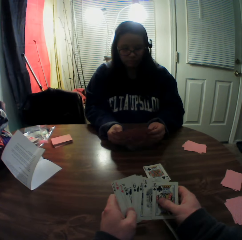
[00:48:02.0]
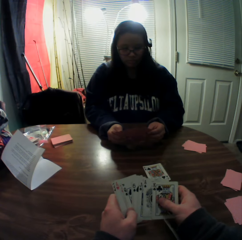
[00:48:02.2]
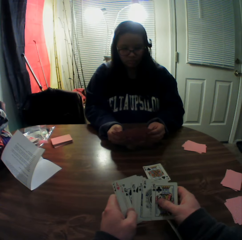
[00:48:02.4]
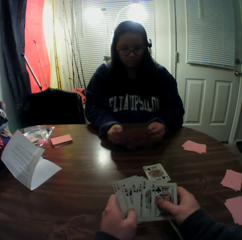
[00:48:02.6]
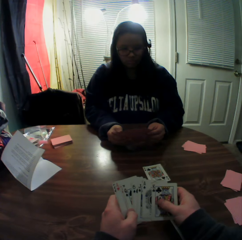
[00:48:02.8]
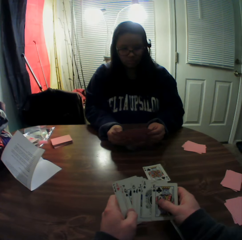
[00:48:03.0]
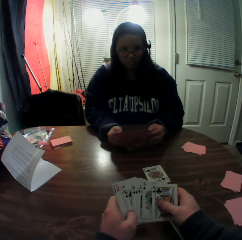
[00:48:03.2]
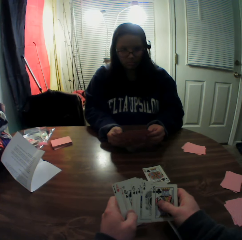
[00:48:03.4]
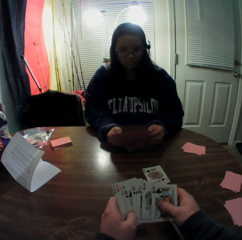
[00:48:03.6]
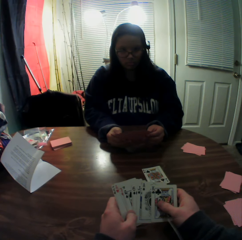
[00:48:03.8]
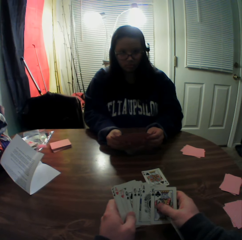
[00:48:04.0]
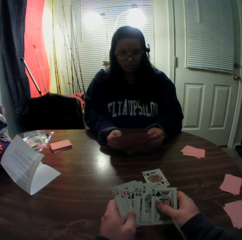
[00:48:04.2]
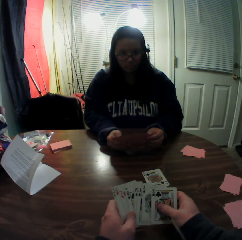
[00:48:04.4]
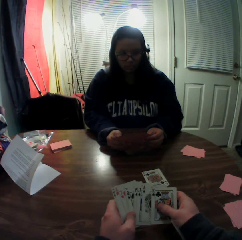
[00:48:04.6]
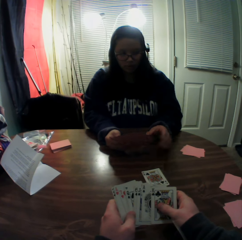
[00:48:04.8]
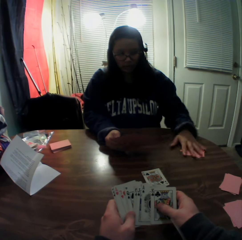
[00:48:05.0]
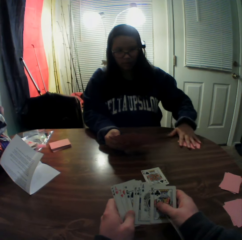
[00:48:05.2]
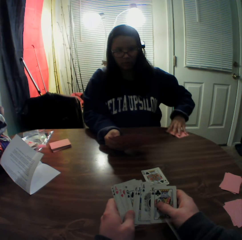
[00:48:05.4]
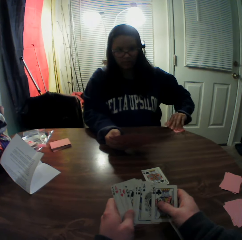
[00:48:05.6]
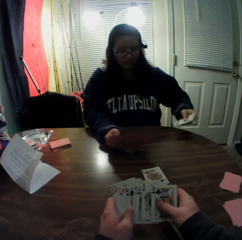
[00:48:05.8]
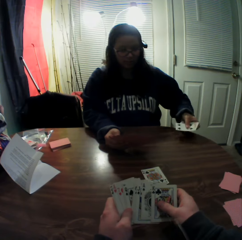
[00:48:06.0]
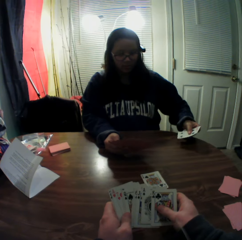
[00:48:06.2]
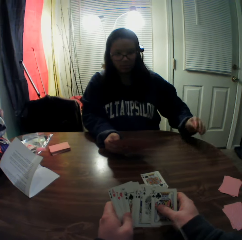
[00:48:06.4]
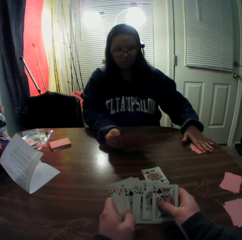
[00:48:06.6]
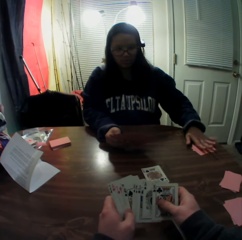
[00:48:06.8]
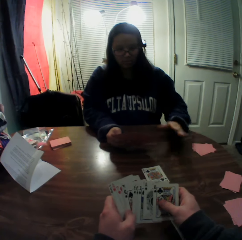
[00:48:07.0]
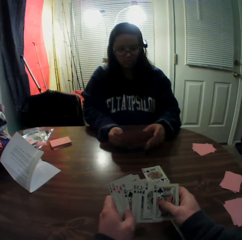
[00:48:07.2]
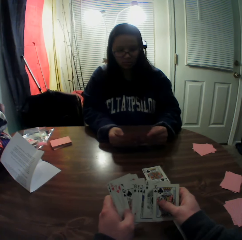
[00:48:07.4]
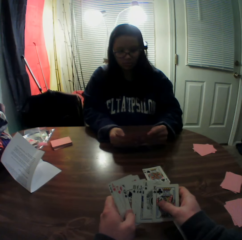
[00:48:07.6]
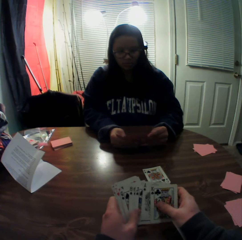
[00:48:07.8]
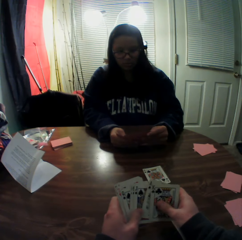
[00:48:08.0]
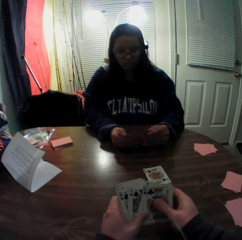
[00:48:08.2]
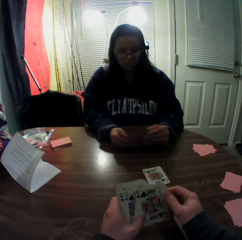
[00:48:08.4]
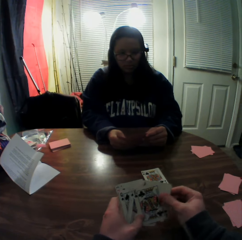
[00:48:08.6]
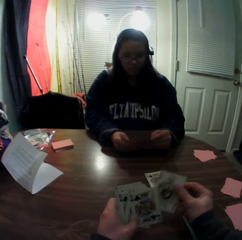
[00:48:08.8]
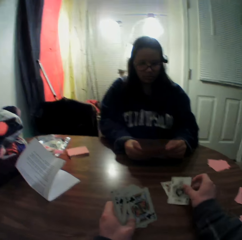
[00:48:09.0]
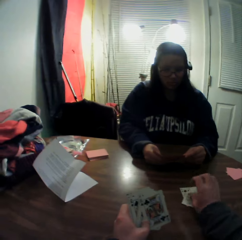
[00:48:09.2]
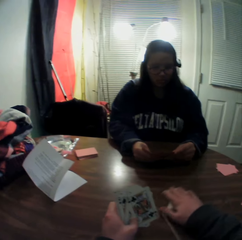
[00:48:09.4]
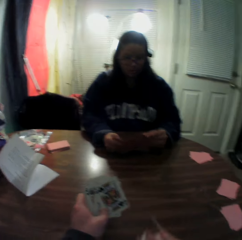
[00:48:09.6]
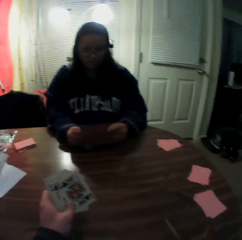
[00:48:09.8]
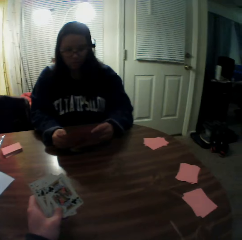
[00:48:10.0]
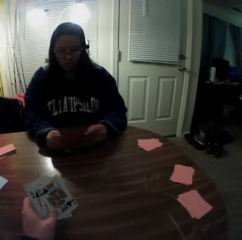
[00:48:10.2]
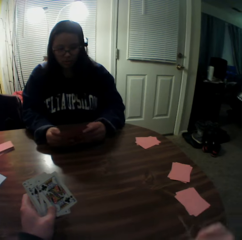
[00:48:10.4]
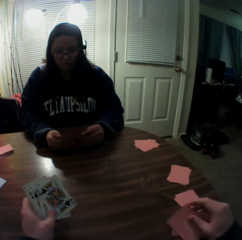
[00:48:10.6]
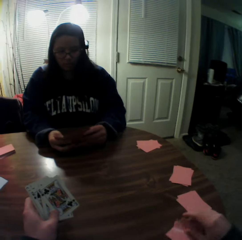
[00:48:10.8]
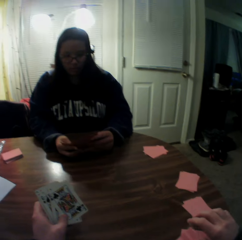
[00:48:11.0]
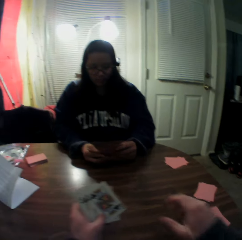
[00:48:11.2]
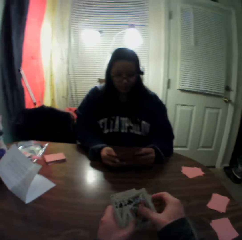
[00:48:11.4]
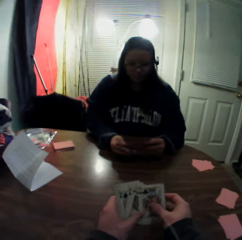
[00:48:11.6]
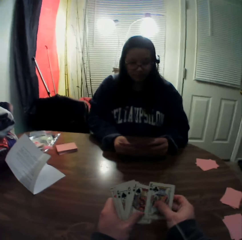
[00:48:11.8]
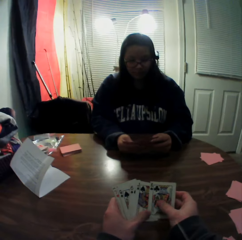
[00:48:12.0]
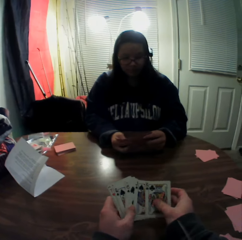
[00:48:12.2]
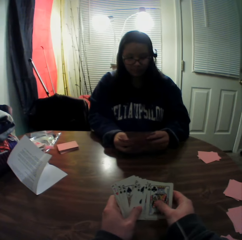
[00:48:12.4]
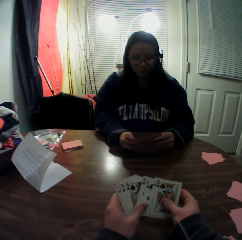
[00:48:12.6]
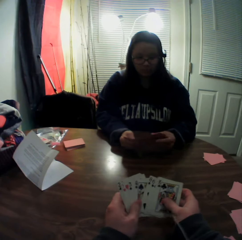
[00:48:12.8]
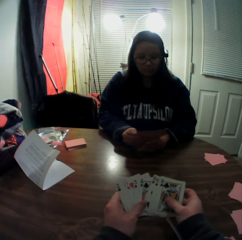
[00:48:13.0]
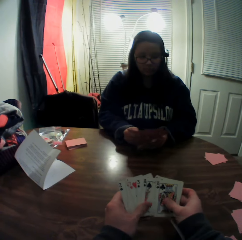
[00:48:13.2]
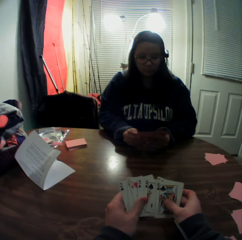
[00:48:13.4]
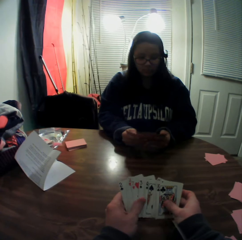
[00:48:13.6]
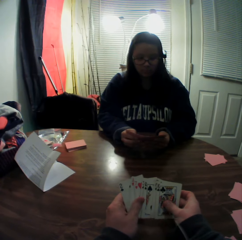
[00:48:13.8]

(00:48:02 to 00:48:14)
A woman packs the stack of cards on the table with her left hand. She slides the playing cards on the table, picks the playing cards from the table, and drops the cards onto the table. The camera wearer picks a card from the stack of cards in his hands with his right hand. He drops the card onto the table. He slides the playing cards on the table. He packs the stack of cards on the table with his right hand. He places the cards onto the table. He flips through the stack of cards in his hands.

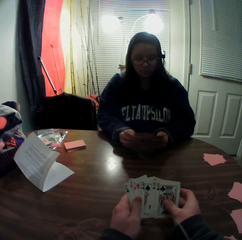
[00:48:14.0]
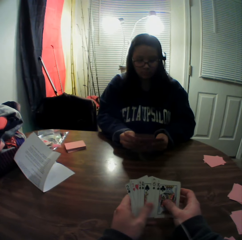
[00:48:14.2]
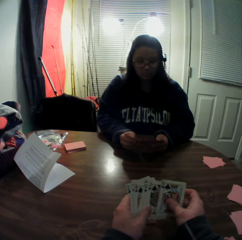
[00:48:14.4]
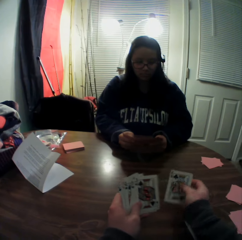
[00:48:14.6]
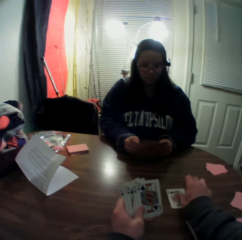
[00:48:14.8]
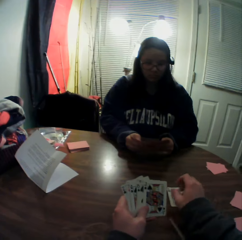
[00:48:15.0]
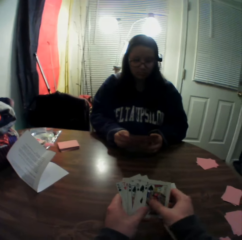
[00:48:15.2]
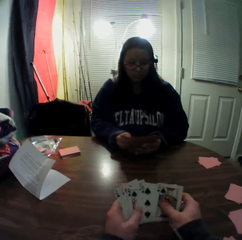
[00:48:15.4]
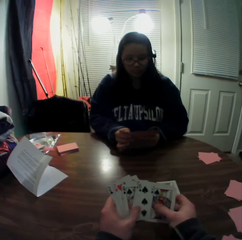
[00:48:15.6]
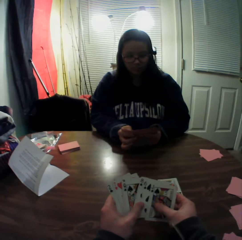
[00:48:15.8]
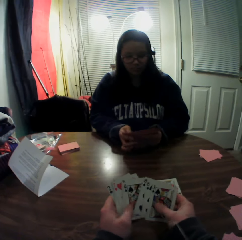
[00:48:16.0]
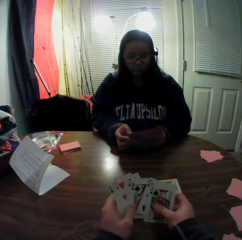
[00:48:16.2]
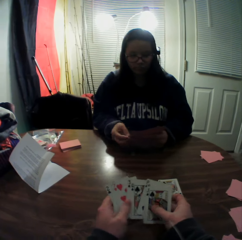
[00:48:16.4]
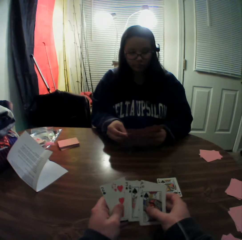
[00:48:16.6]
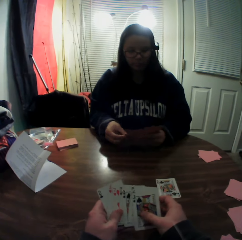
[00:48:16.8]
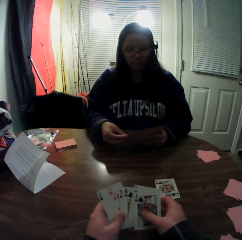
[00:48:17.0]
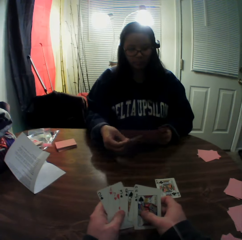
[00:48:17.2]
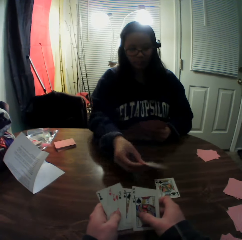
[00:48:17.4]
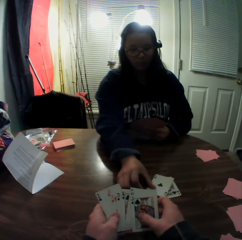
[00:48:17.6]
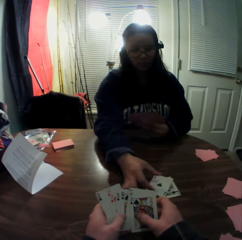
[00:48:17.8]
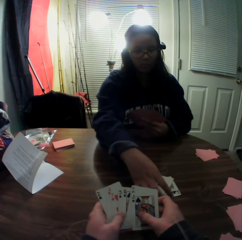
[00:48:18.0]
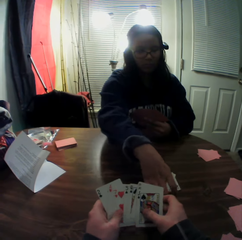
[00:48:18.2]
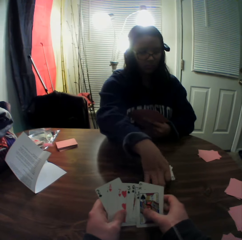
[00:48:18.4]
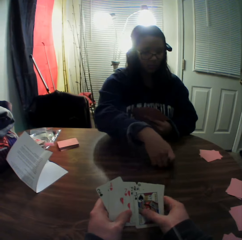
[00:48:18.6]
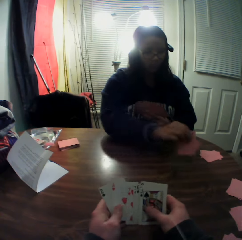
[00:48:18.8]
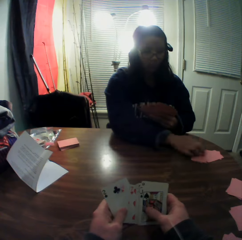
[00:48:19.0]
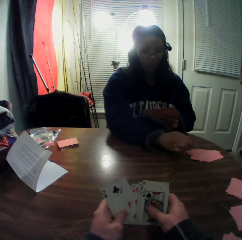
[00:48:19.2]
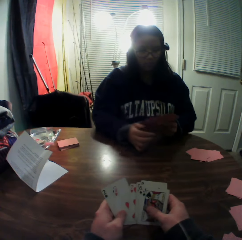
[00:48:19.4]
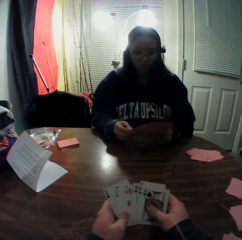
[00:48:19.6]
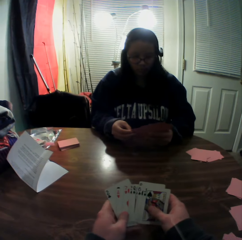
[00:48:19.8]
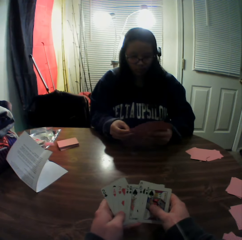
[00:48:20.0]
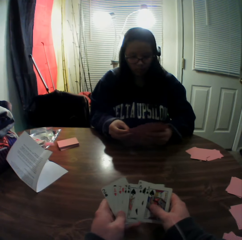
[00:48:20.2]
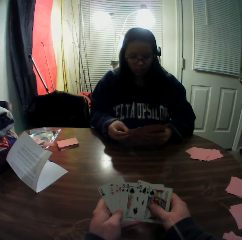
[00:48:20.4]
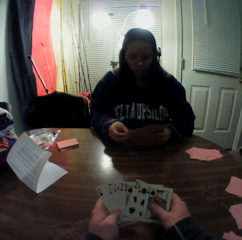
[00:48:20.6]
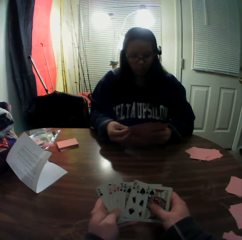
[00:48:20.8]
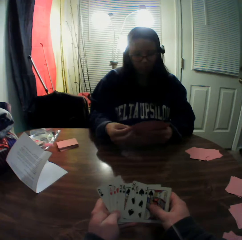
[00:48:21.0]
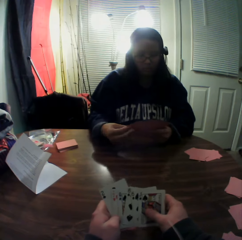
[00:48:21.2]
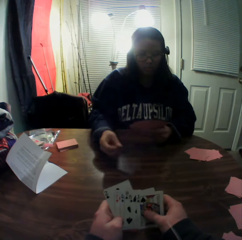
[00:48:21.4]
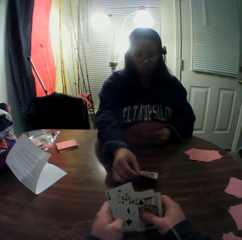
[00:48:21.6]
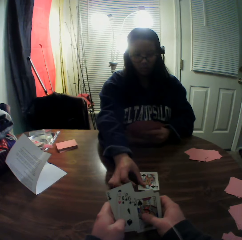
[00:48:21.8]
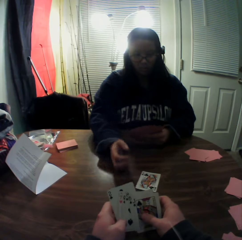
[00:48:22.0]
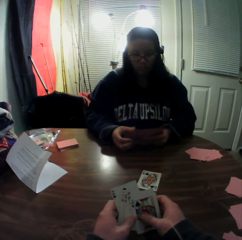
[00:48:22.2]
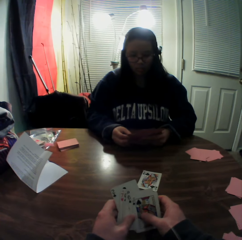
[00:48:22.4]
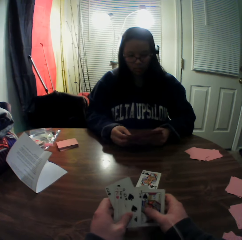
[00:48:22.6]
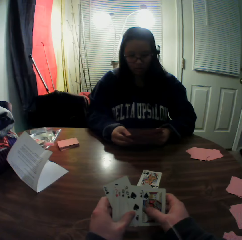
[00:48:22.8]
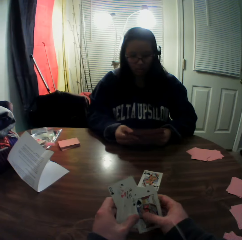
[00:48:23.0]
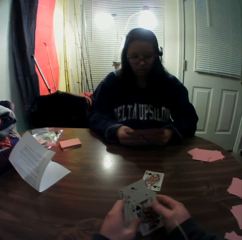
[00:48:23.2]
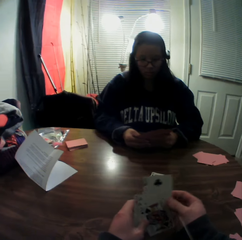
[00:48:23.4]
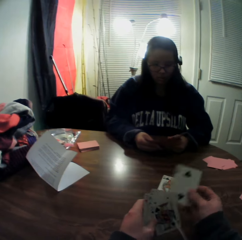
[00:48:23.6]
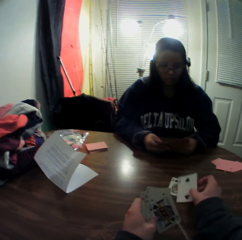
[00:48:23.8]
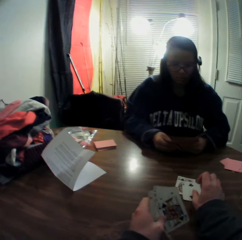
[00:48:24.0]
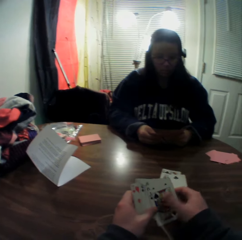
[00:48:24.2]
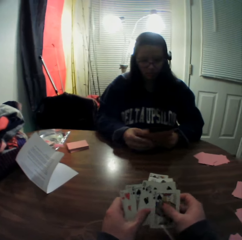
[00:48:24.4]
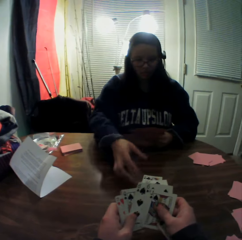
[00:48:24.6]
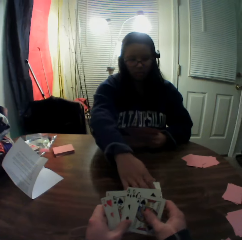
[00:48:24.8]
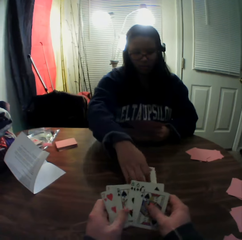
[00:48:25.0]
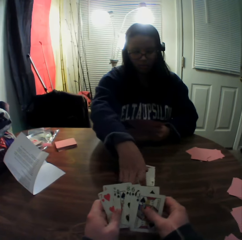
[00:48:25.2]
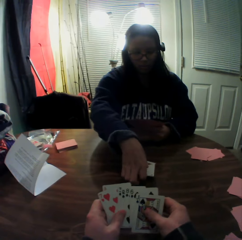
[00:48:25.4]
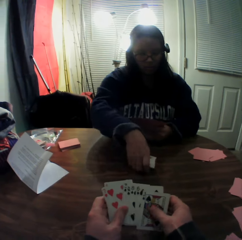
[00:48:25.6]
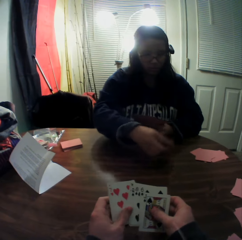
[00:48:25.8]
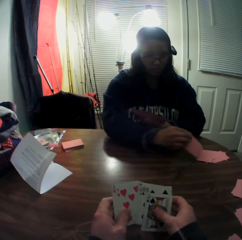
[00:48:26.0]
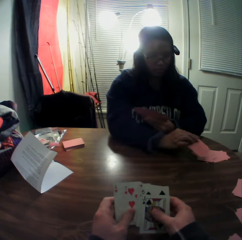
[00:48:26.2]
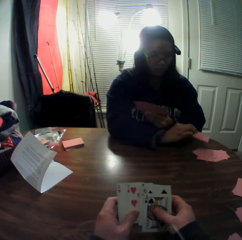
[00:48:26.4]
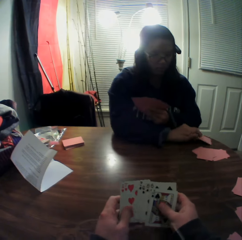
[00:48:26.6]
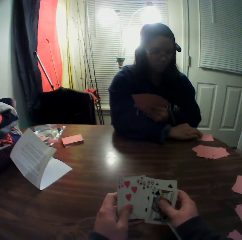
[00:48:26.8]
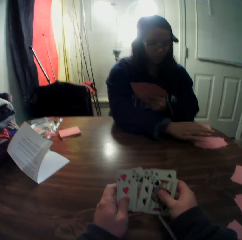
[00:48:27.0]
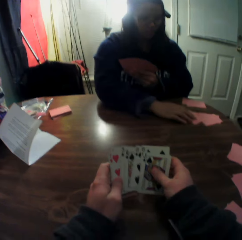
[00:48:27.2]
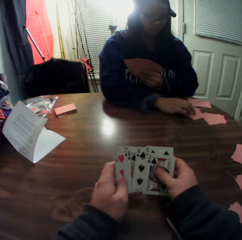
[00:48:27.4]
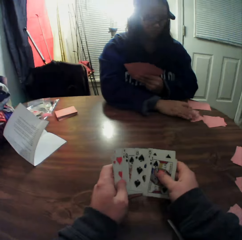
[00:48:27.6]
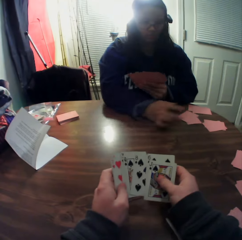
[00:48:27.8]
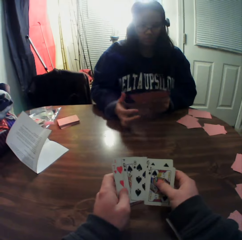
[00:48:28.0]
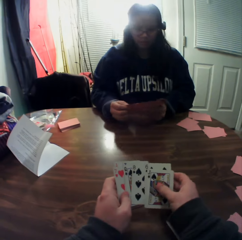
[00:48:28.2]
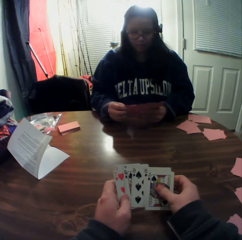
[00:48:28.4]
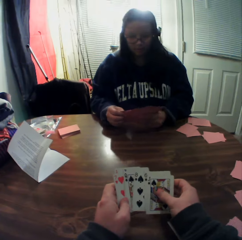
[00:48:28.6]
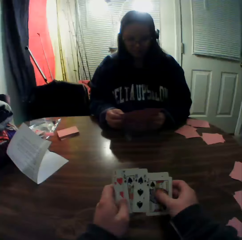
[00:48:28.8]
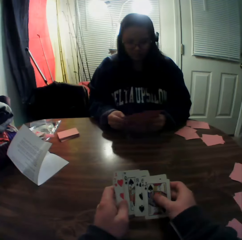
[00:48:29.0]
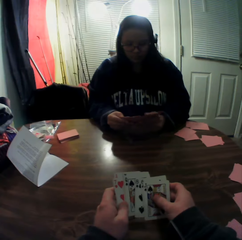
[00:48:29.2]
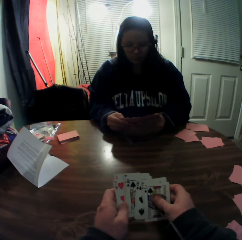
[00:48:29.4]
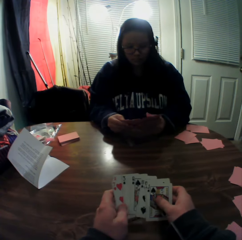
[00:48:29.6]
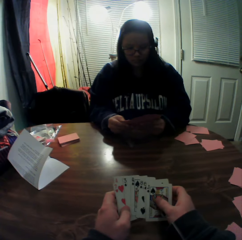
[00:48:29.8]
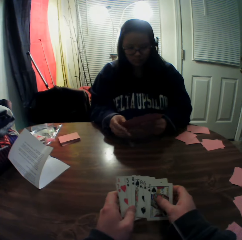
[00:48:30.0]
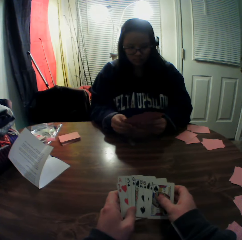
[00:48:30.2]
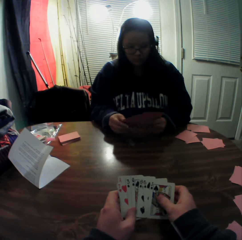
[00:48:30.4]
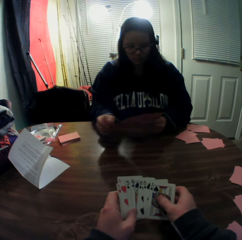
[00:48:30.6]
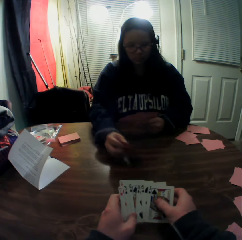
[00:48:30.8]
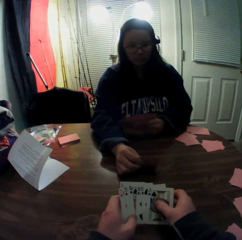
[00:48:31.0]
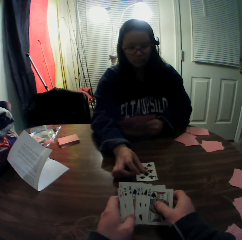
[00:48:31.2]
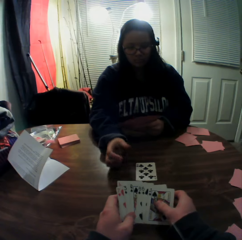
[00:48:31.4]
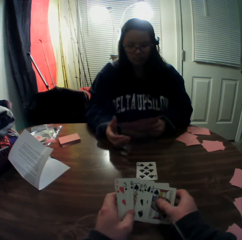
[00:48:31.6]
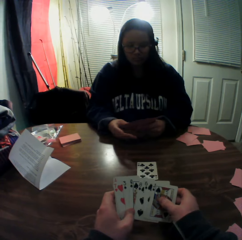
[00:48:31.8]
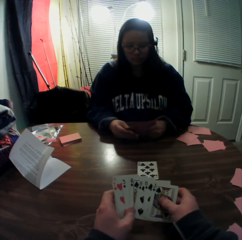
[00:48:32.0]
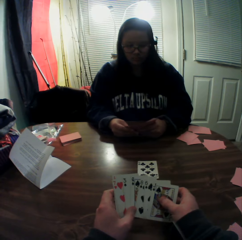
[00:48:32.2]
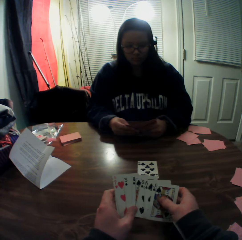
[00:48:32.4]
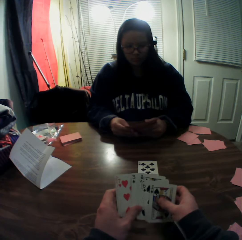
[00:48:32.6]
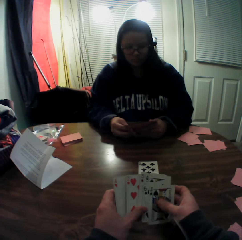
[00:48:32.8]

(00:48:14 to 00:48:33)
The camera wearer picks a card from the stack of cards in his hands with his right hand. He drops the card onto the table. He flips through the stack of cards in his hands. A woman picks a card from the stack of cards in her hands with her right hand. She places the card onto the table. She picks the playing cards from the table, packs the stack of cards on the table with her right hand, and drops the cards onto the table. She picks a card from the stack of cards in her hands with her right hand and places the card onto the table. The camera wearer picks a card from the stack of cards in his hands with his right hand. He drops the card onto the table. The woman packs the stack of cards on the table with her right hand. She picks the playing cards from the table and drops the cards onto the table. She moves the stack of cards on the table with her right hand. She picks a card from the stack of cards in her hands with her right hand and places the card onto the table.
